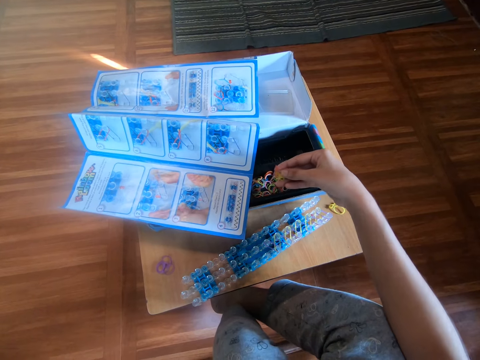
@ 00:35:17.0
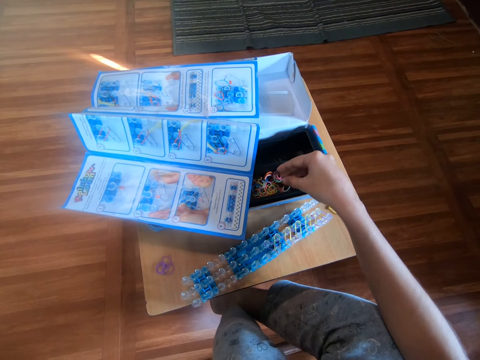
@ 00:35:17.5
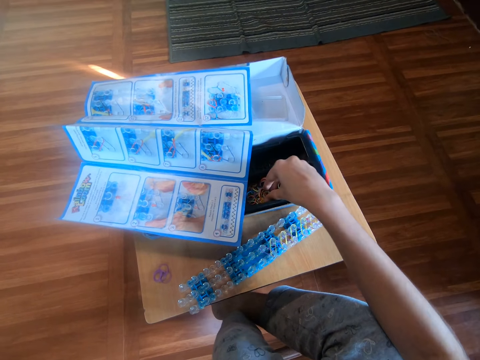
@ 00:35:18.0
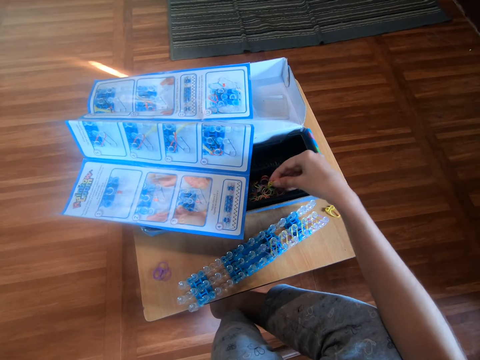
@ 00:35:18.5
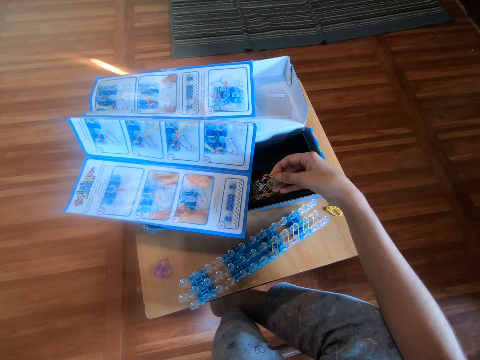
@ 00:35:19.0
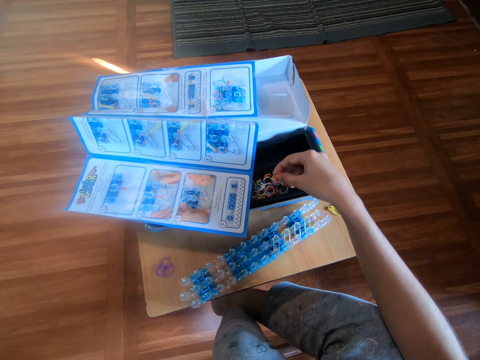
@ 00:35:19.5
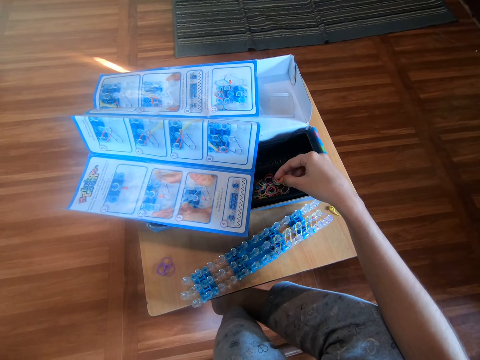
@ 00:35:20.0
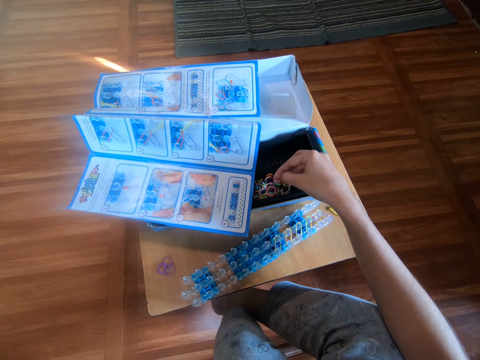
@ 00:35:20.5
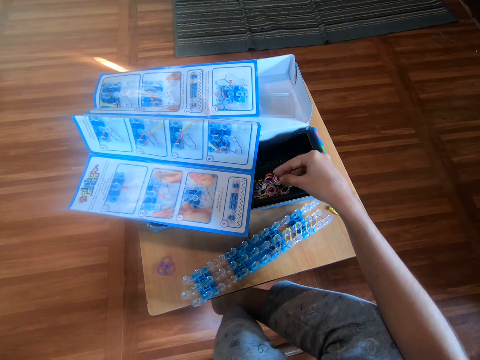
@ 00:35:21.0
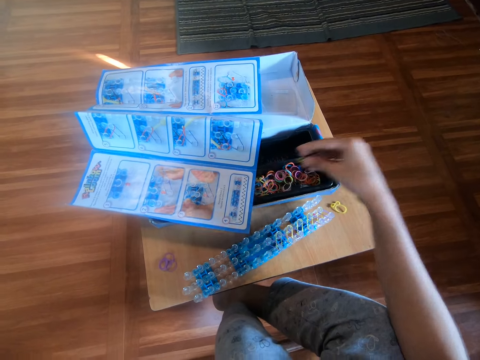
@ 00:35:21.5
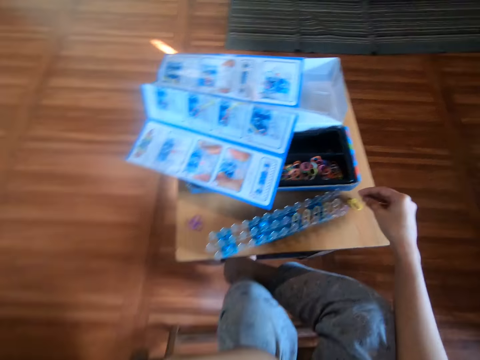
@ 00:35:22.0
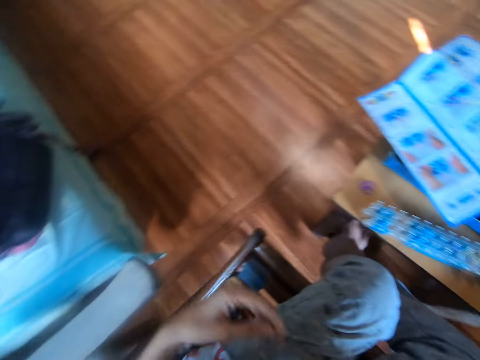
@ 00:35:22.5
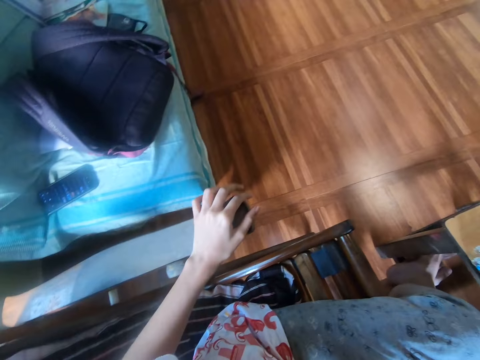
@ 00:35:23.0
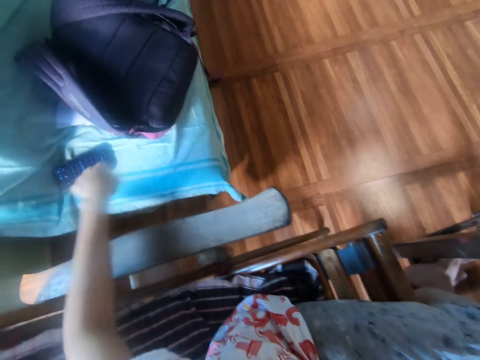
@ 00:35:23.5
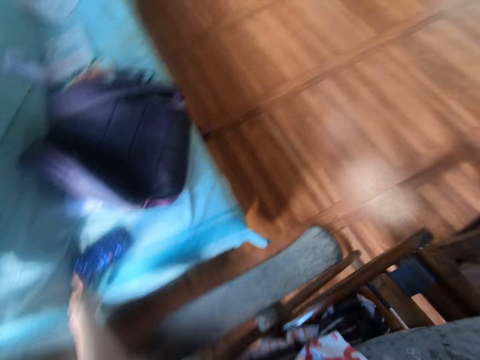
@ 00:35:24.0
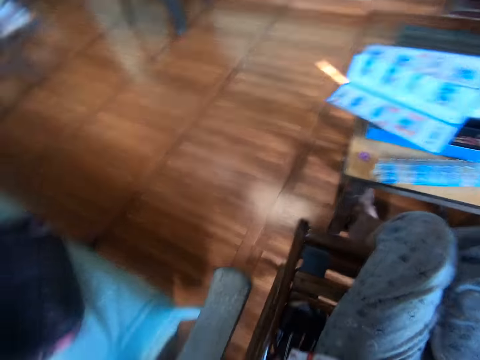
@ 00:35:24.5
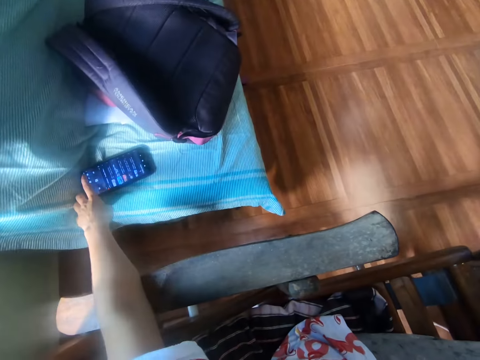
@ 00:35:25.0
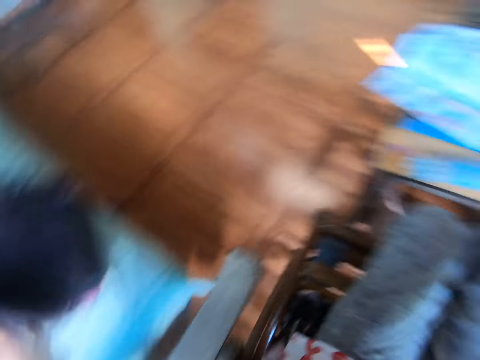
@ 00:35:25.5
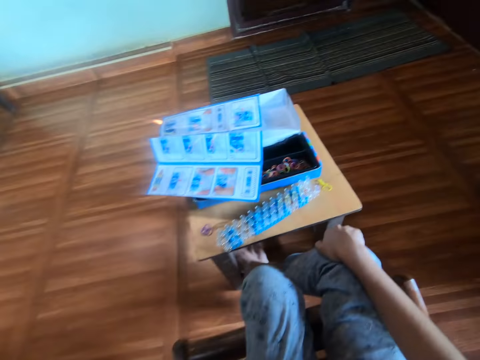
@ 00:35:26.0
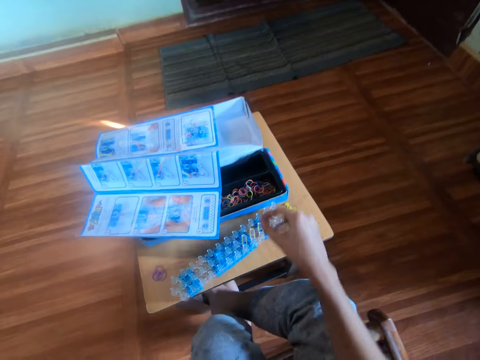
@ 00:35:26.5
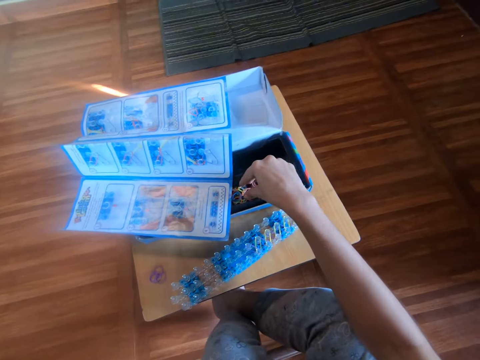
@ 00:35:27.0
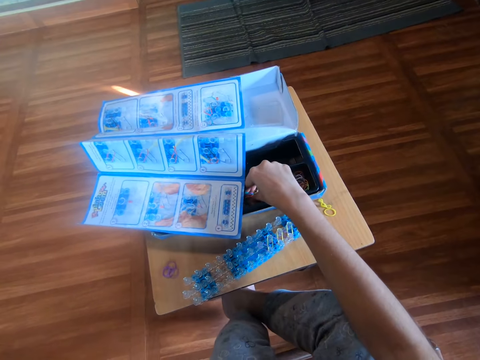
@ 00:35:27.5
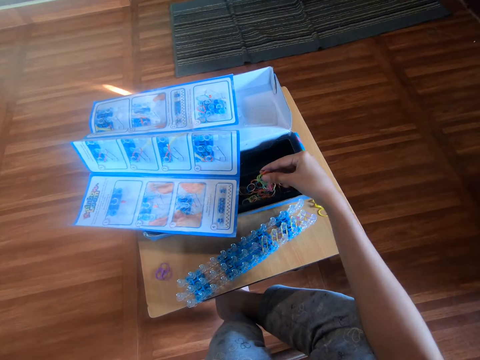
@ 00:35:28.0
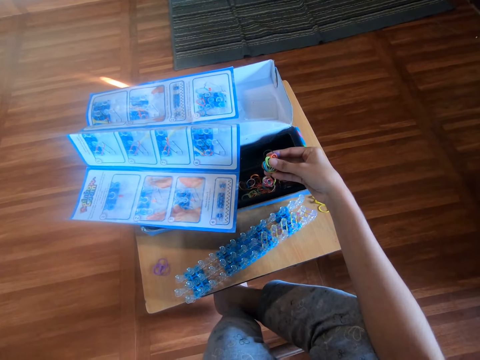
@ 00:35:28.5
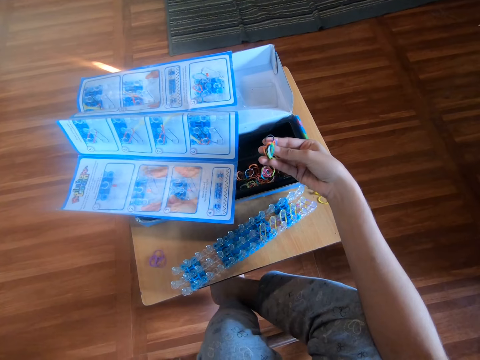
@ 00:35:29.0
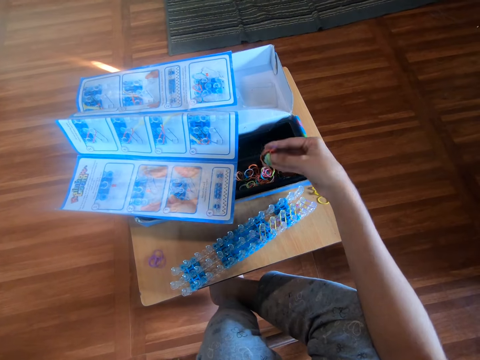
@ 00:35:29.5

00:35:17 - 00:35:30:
The camera wearer picks some colorful mini rubber bands from the box with her right hand. She drops the colorful mini rubber bands into the box with her right hand. She picks the colorful mini rubber bands from the box with her right hand. She drops the colorful mini rubber bands into the box with her right hand. She picks a yellow mini rubber band from the box with her right hand. She drops the yellow mini rubber band on a table with her right hand. She turns around. She holds an arm of a chair. She touches the chair handle with her left hand. She touches a phone on a bed with her left hand. She turns around. She picks the colorful mini rubber bands from the box with her right hand.

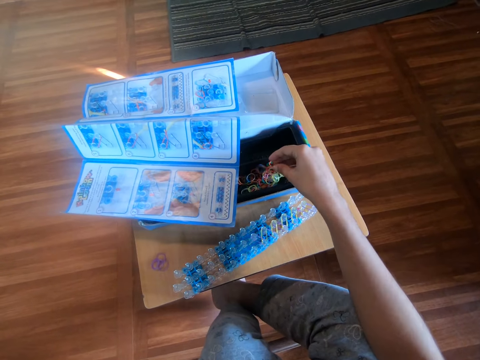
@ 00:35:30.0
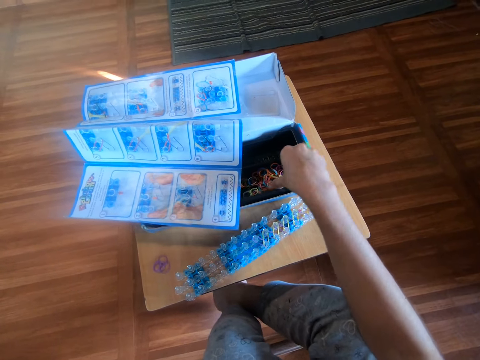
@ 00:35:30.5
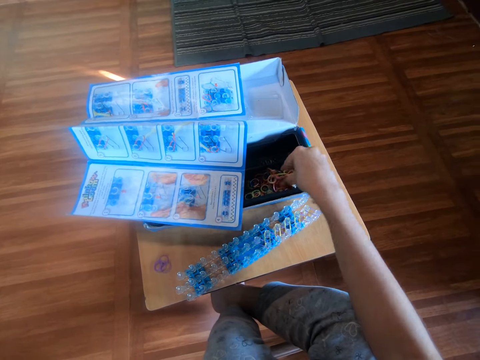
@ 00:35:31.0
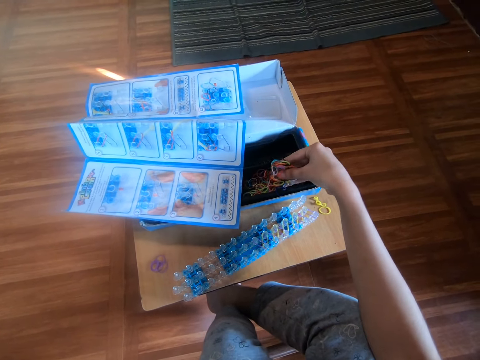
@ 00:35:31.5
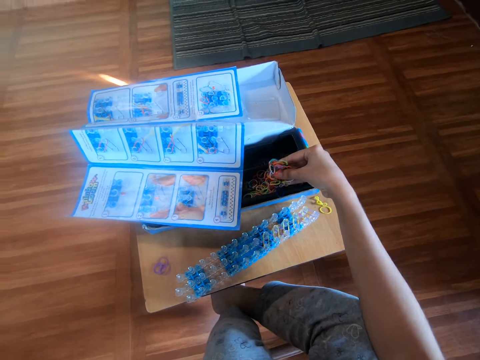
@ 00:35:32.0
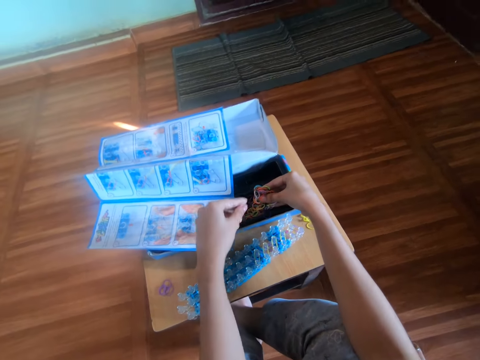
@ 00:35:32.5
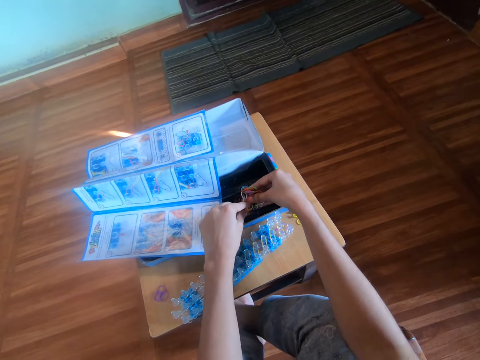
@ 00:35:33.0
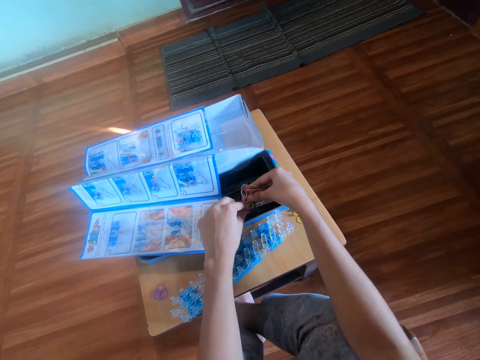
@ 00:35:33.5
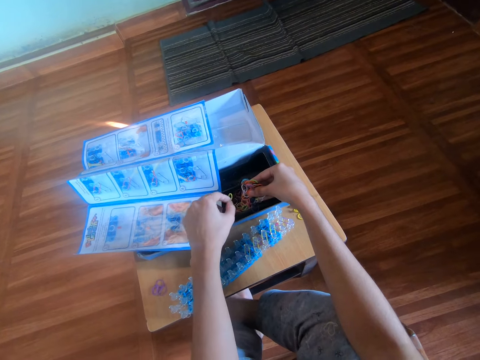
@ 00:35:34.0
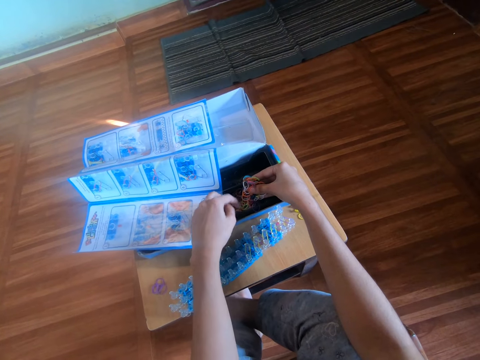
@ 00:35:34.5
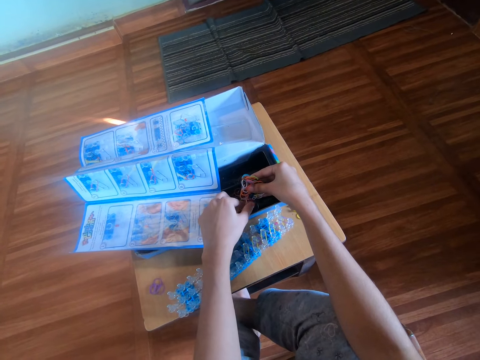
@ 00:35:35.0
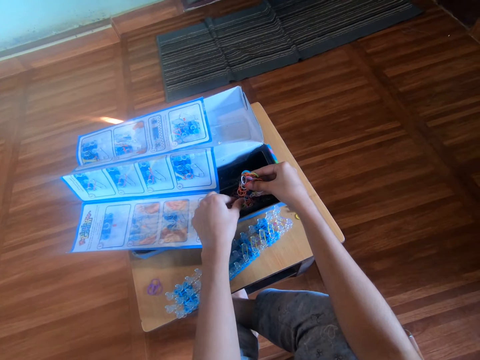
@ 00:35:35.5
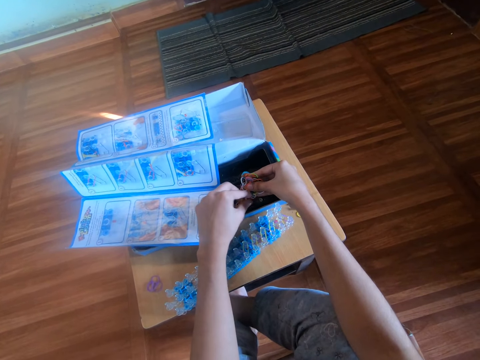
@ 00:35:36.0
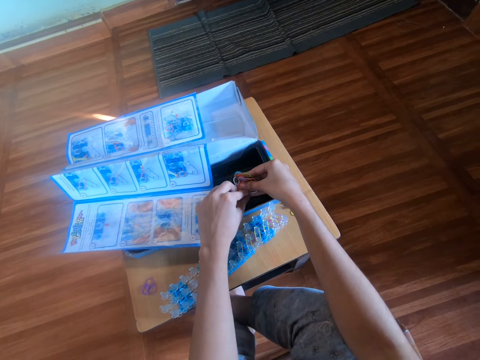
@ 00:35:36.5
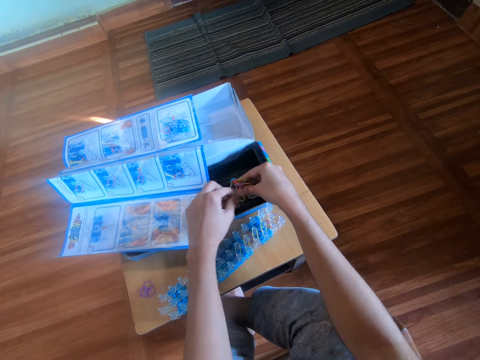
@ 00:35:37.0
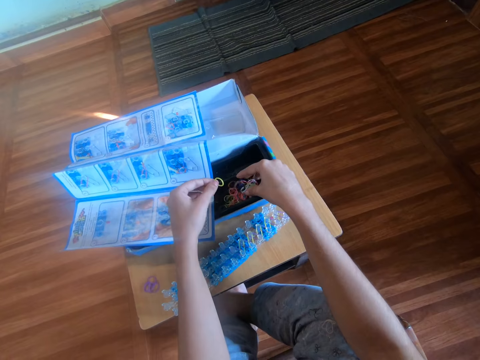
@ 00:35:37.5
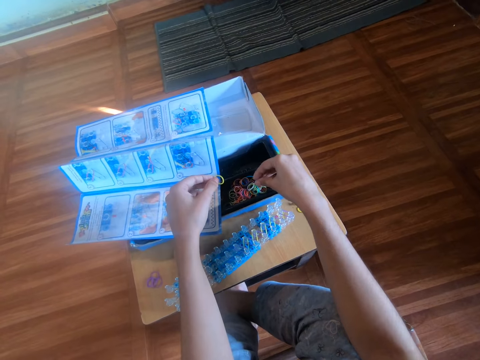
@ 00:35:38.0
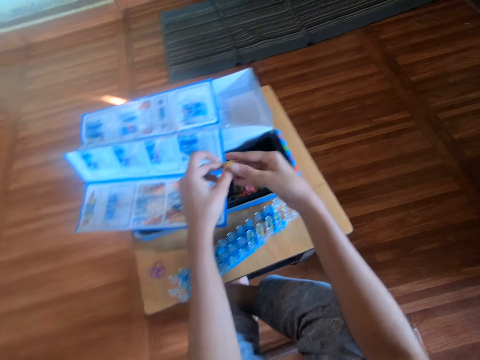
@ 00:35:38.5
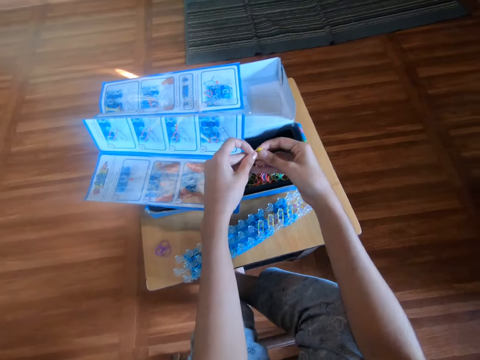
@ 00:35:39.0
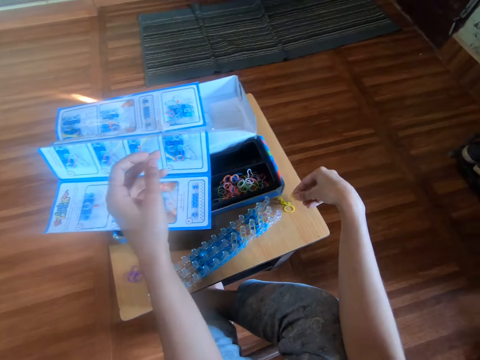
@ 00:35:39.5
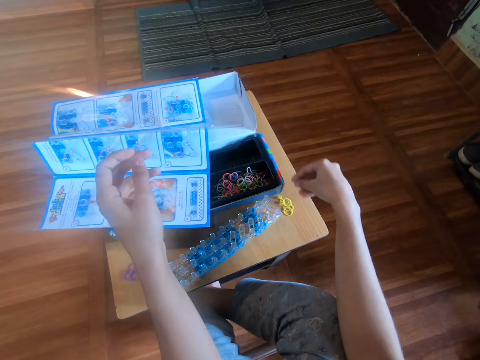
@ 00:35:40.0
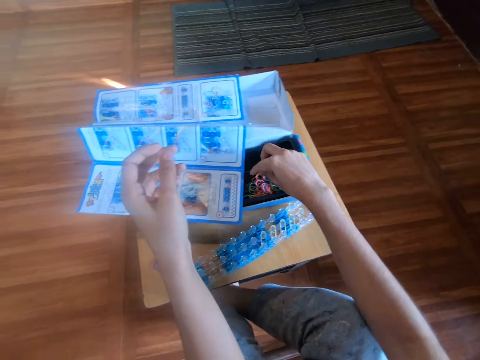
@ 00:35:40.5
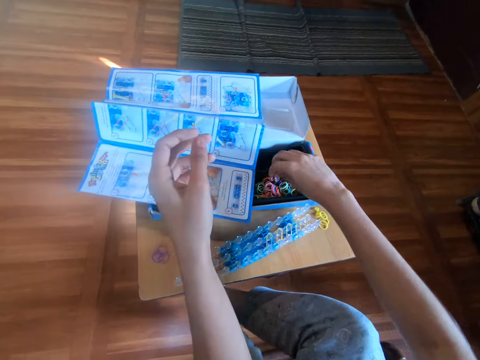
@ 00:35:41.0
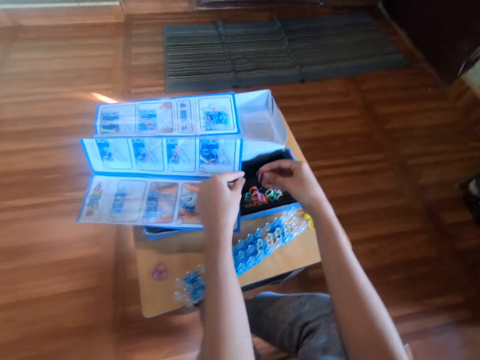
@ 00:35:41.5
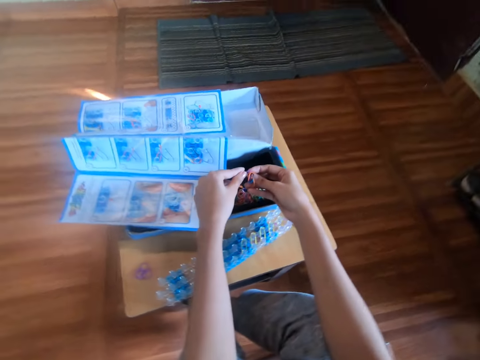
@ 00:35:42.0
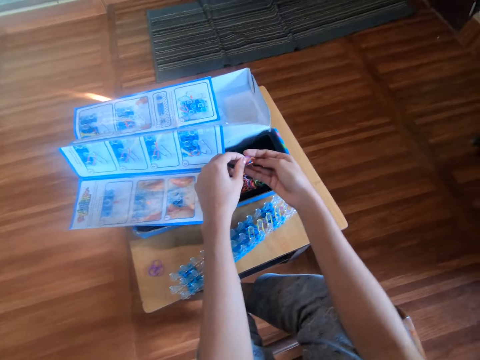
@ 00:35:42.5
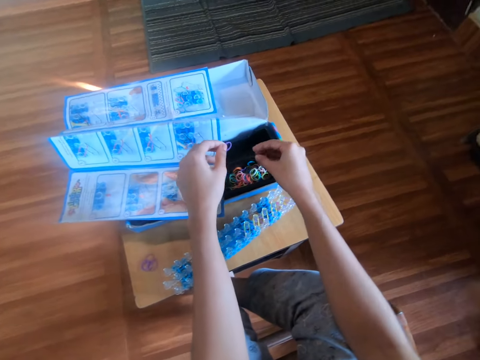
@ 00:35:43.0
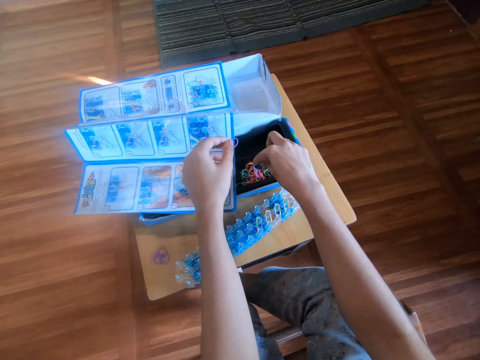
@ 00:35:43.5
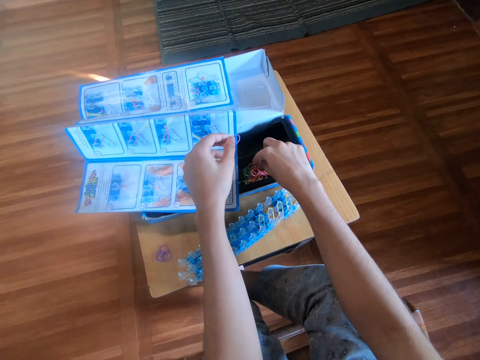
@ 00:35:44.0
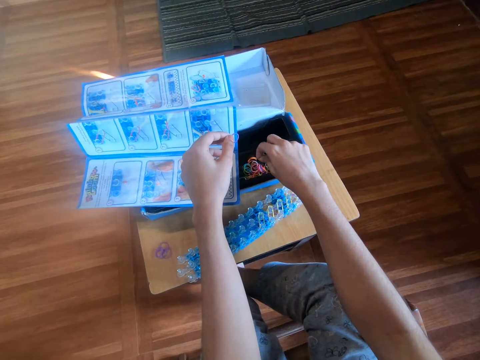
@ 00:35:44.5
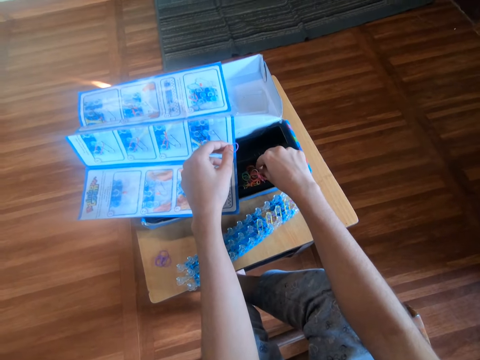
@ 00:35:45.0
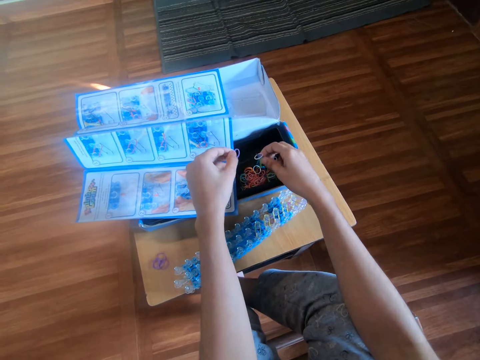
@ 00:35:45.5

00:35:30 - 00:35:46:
The camera wearer drops some colorful mini rubber bands into the box with his right hand. He picks the colorful mini rubber bands from the box with his right hand. He holds the colorful mini rubber bands in his right hand. He picks another yellow mini rubber band with his left hand from his right hand. He drops the rubber band on the left hand. He searches through the box with his left hand. He picks a rubber band with the left hand. He drops the colorful mini rubber bands into the box with his right hand. He transfers the second yellow mini rubber band from his left hand to his right hand. He drops the second yellow mini rubber band on a table with his right hand. He picks the colorful mini rubber bands from the box with his right hand. He picks a purple mini rubber band with his left hand from his right hand. He drops the colorful mini rubber bands into the box with his right hand. He picks the rubber bands.
